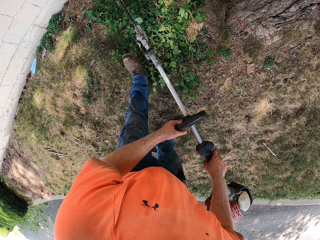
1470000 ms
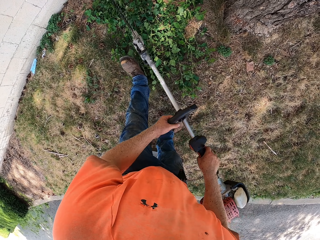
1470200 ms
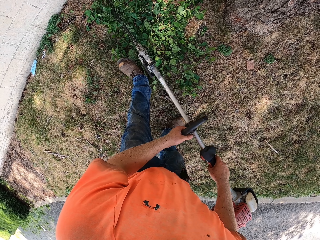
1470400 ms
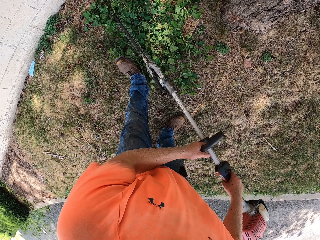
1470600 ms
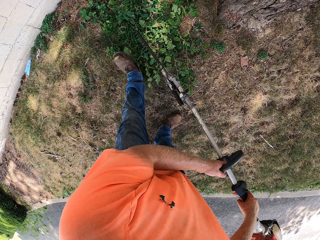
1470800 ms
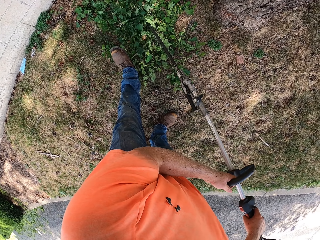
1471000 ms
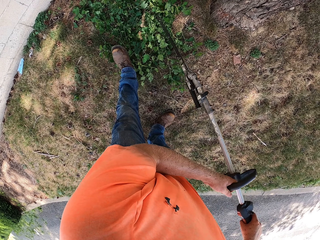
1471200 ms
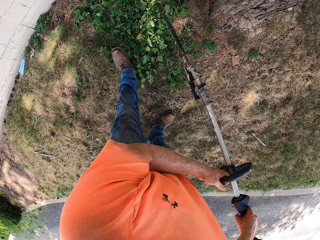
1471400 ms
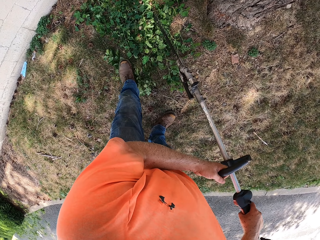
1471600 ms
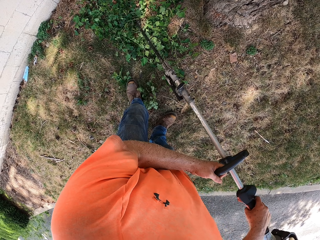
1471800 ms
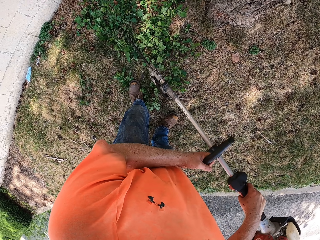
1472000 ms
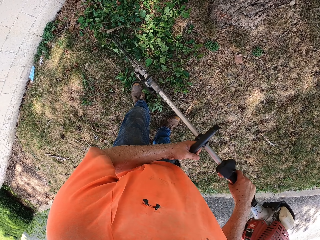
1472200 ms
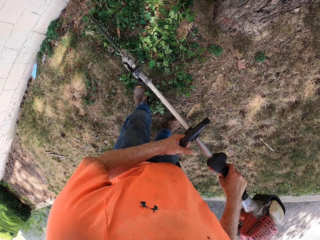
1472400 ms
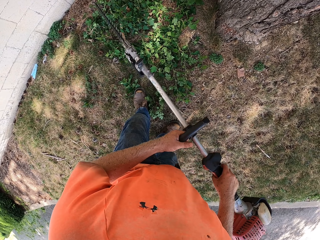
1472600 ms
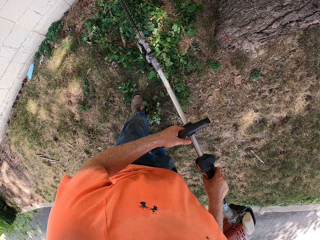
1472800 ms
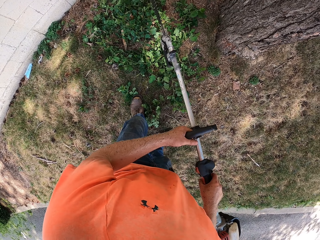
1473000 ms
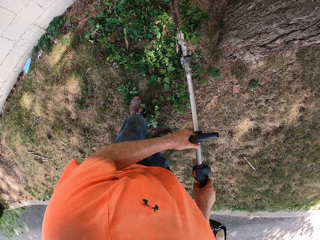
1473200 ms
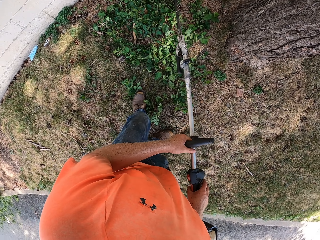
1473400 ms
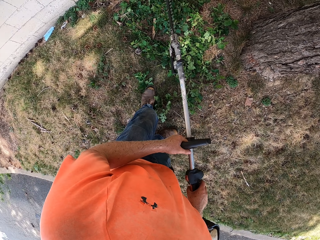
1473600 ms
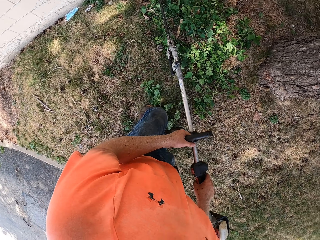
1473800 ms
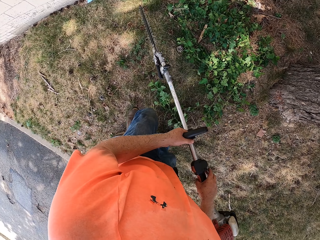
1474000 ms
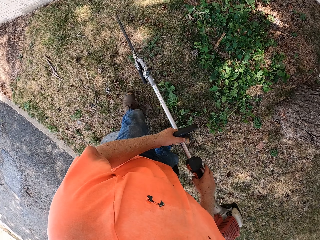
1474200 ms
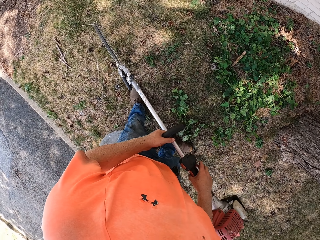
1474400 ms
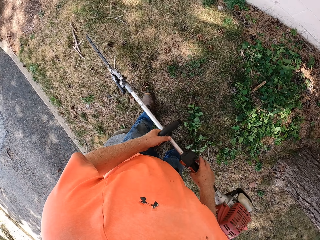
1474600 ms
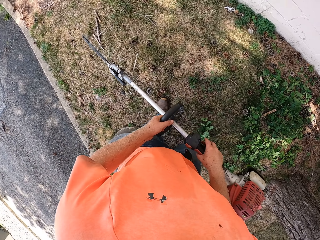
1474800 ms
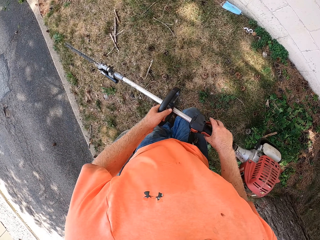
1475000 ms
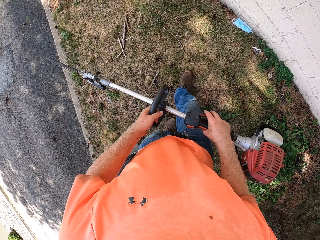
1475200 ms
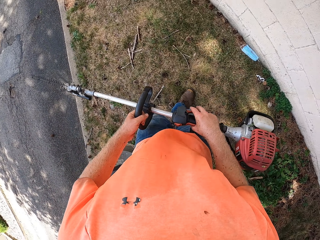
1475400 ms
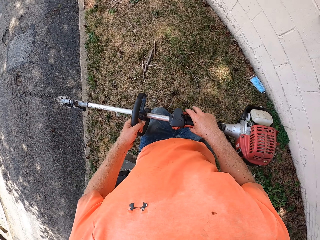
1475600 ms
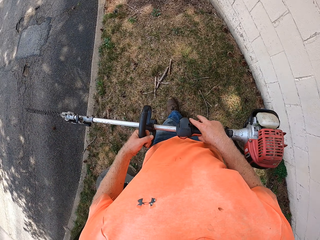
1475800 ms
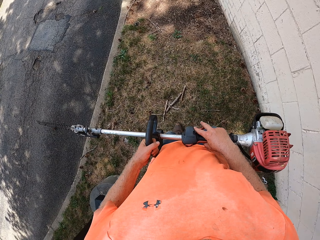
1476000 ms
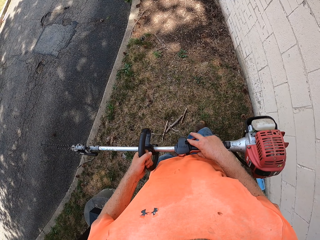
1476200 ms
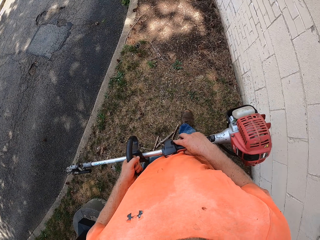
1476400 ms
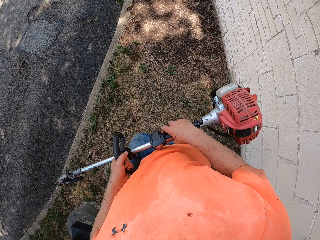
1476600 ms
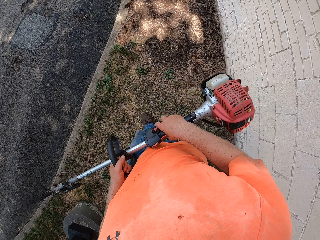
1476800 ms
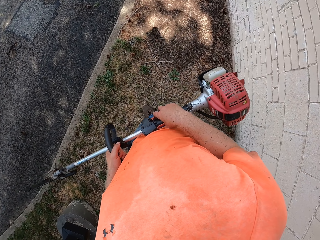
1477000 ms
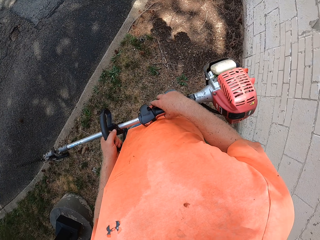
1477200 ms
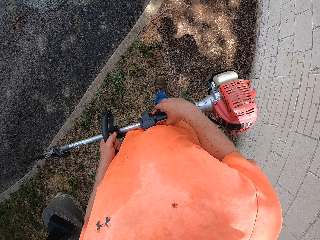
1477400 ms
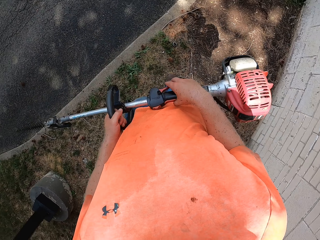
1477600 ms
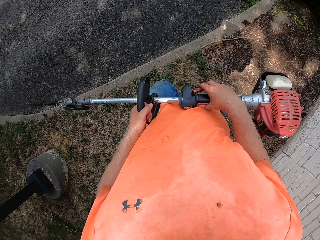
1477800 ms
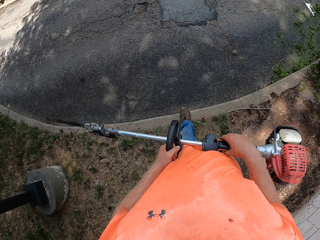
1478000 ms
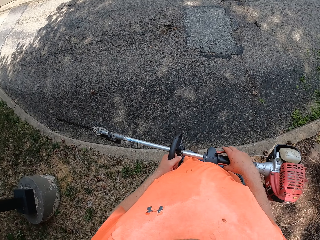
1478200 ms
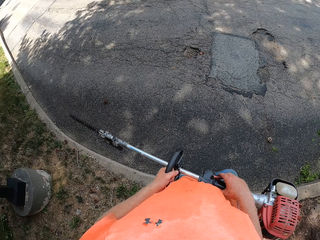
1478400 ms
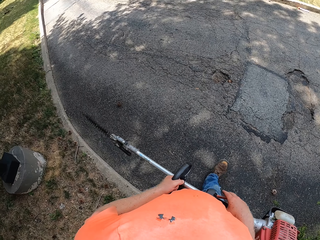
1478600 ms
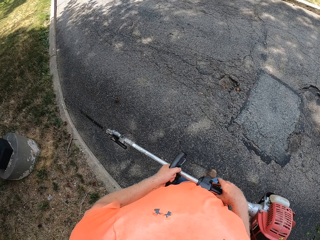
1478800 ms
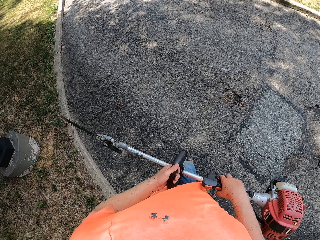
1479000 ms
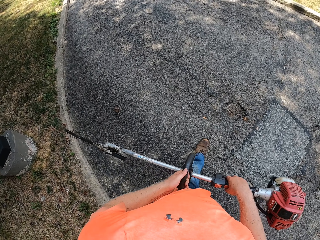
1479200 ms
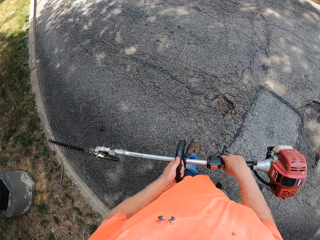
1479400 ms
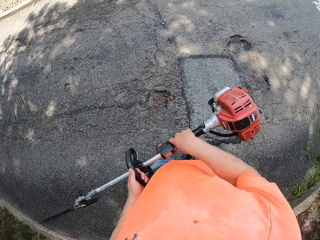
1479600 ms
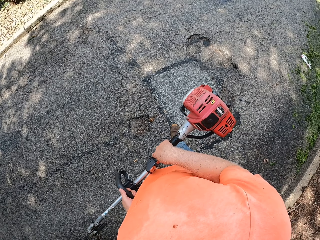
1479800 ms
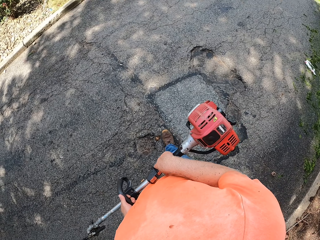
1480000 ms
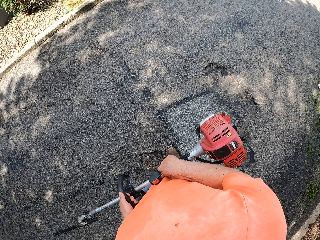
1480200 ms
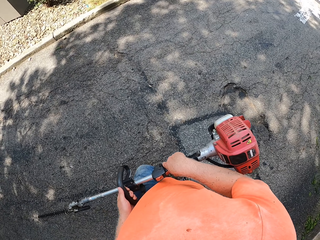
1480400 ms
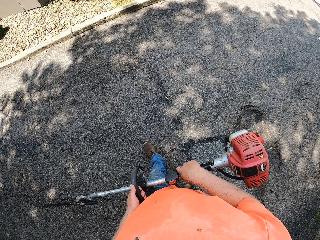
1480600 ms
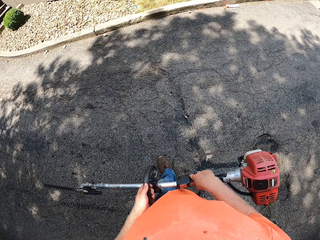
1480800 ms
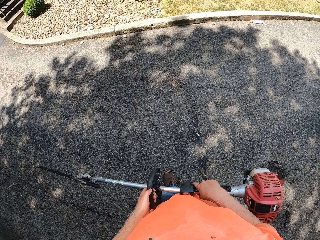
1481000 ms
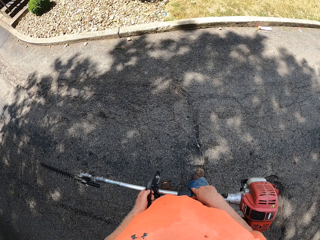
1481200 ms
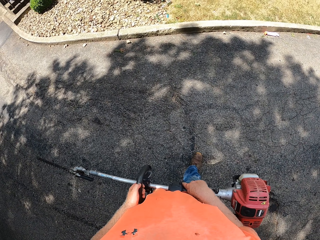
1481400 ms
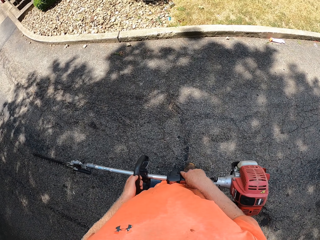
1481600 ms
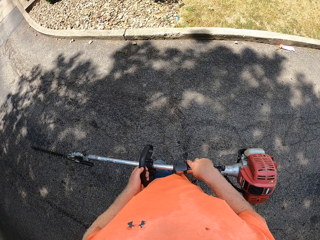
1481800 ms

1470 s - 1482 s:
The camera wearer stops cutting plants. They walk around.

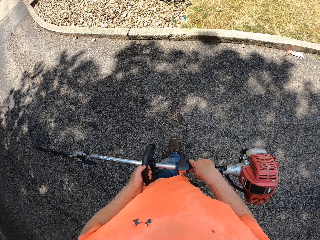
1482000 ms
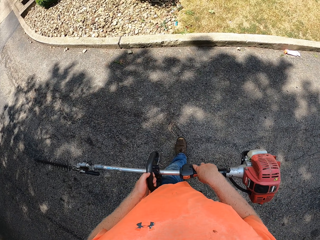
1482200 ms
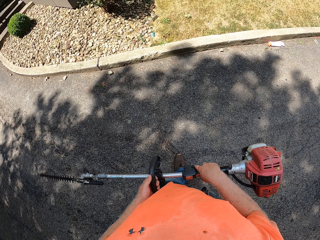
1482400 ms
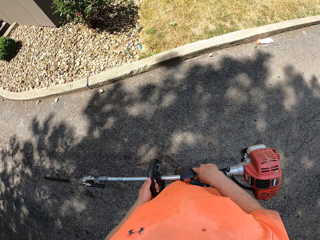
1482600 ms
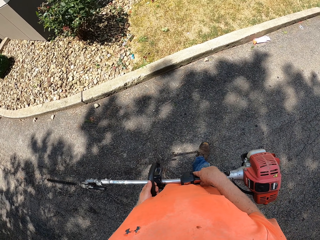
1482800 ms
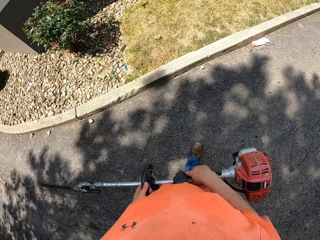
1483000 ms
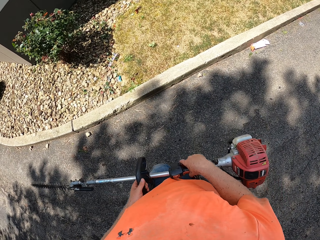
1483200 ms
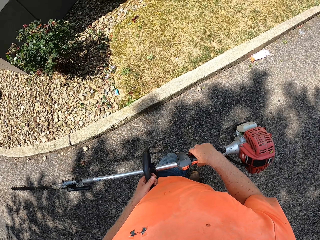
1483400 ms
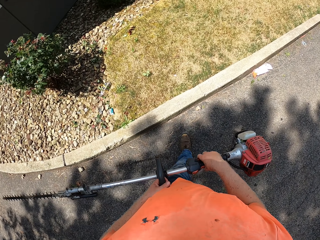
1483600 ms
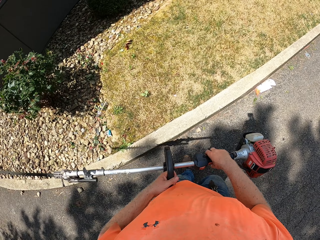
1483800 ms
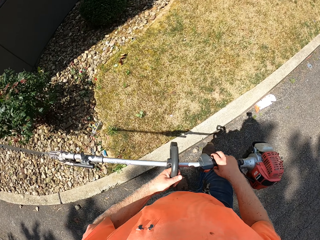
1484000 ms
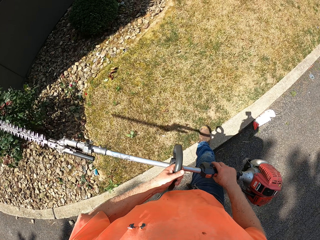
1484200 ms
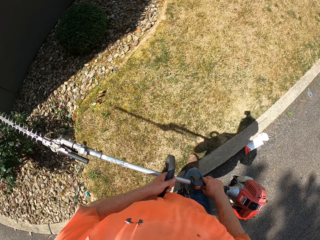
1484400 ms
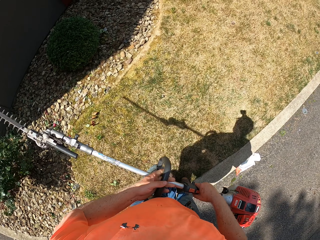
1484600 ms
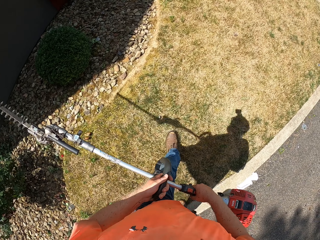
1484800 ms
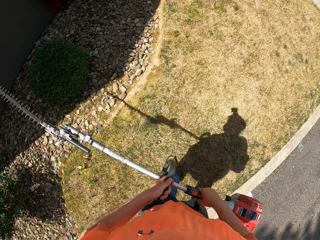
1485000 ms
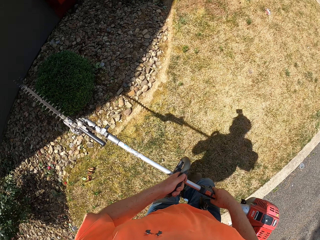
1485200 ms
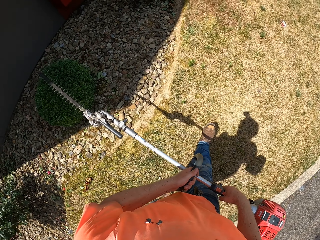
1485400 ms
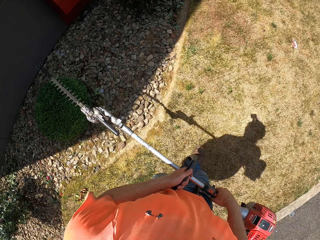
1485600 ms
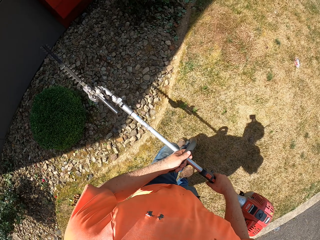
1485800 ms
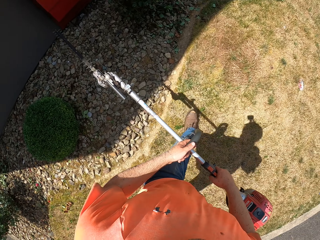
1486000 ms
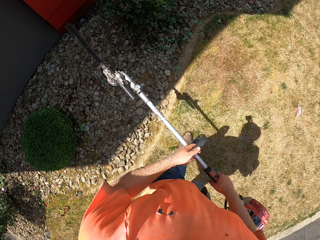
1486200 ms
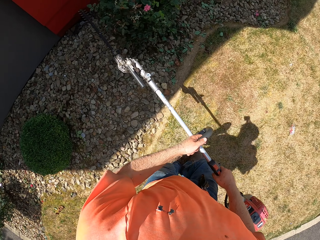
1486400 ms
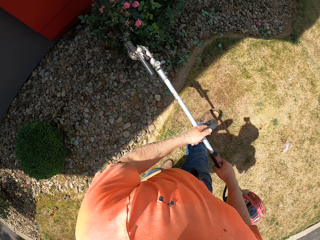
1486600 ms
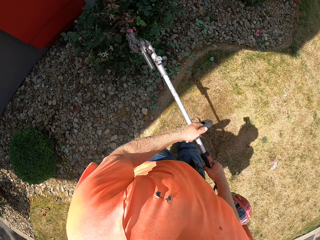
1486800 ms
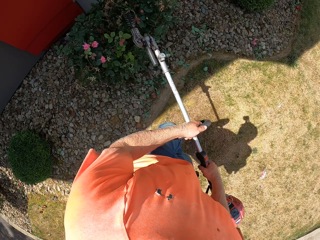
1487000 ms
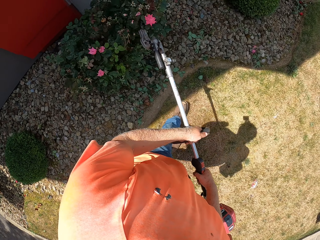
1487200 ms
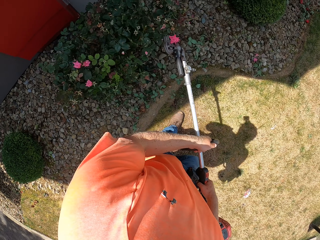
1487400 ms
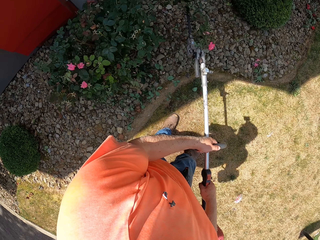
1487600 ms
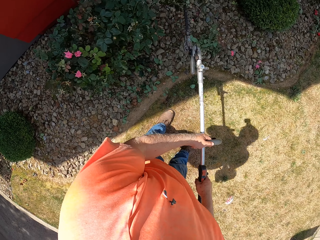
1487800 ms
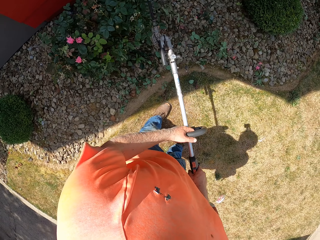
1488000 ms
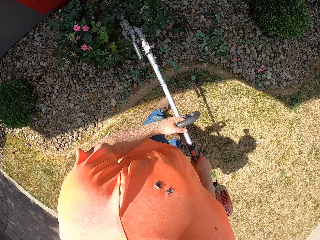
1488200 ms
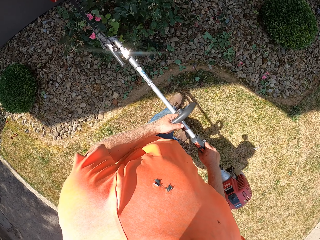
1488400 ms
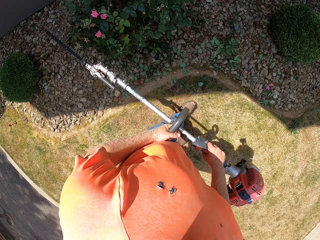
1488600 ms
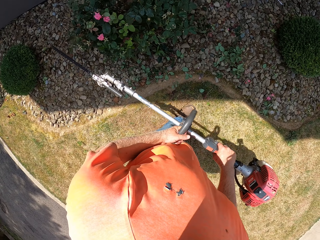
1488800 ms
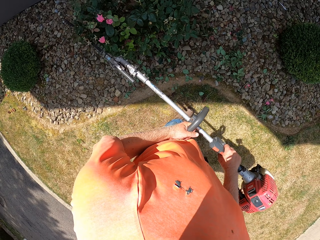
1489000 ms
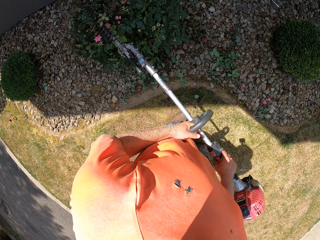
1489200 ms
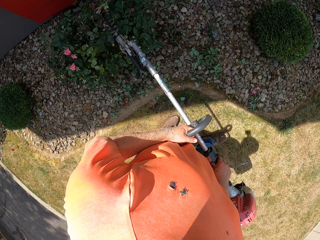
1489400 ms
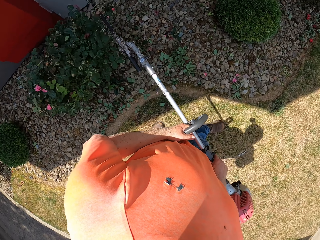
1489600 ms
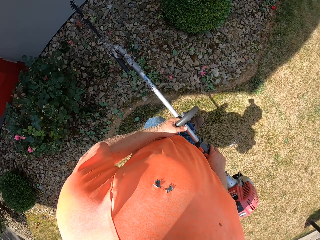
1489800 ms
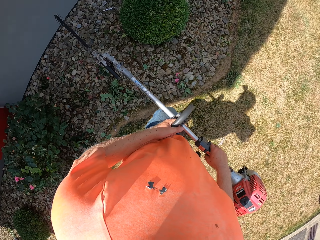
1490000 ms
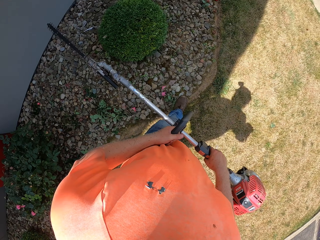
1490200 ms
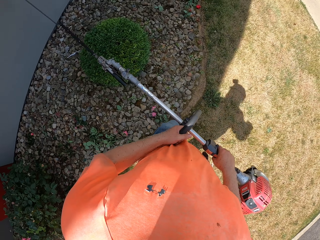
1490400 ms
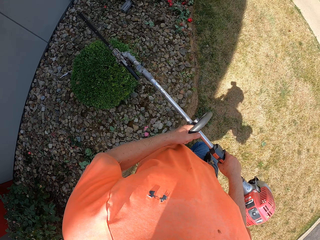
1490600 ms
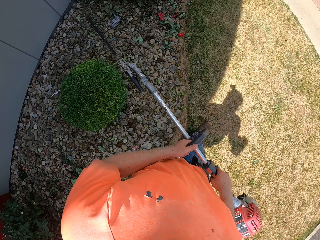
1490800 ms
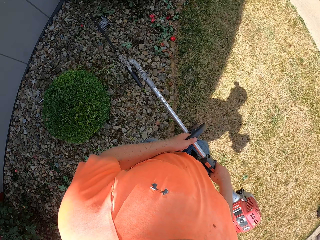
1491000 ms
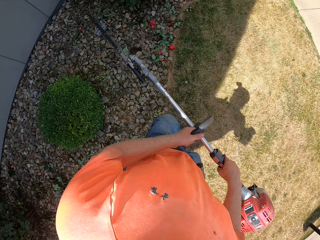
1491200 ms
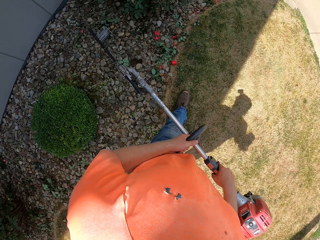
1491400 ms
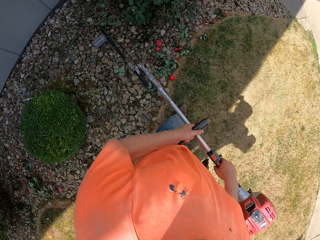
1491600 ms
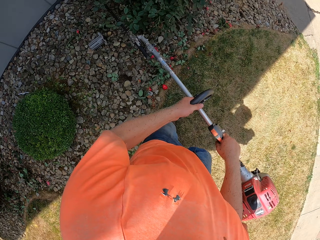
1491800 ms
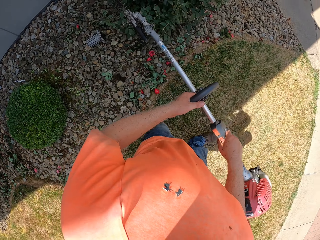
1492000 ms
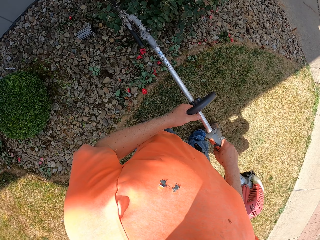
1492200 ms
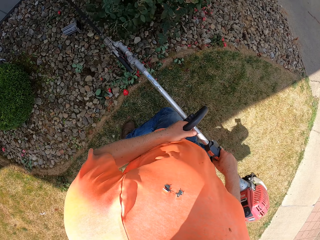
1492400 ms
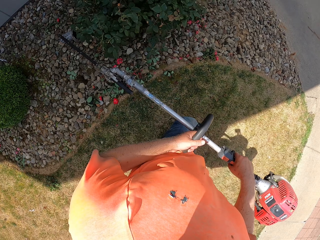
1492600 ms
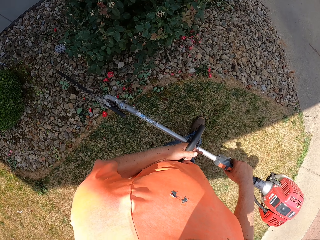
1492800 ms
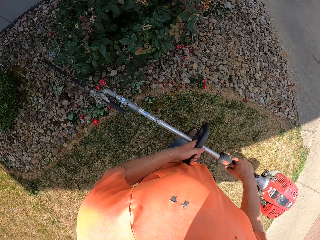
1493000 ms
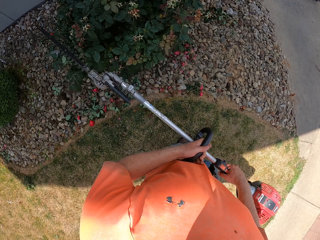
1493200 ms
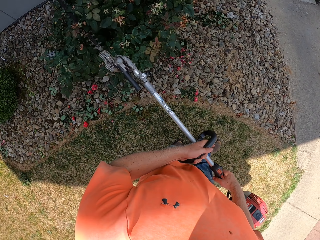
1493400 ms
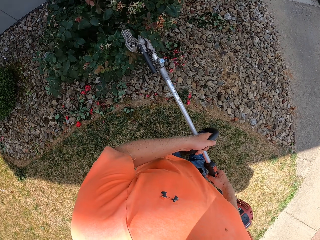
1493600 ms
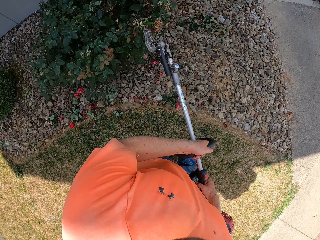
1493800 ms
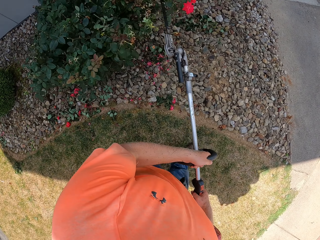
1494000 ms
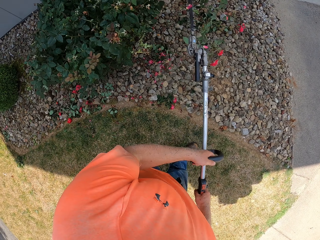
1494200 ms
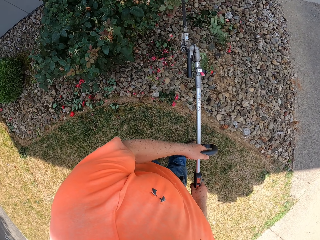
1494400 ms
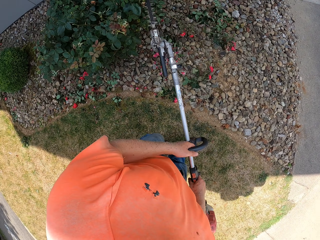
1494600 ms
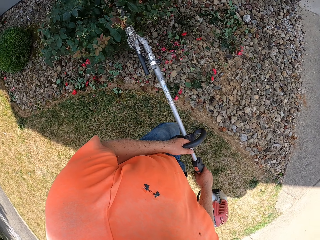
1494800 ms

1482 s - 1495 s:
The camera wearer prunes a flower with the hedge trimmer in both hands. They stop trimming flowers. They walk around. They prune a flower with the hedge trimmer in both hands.
